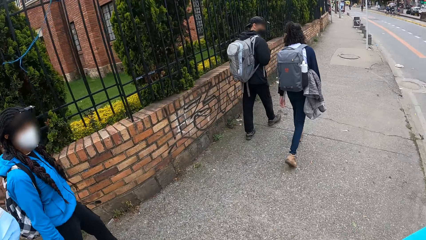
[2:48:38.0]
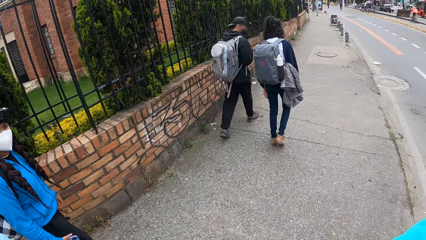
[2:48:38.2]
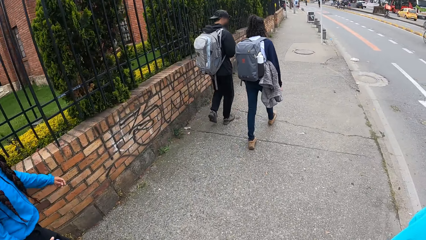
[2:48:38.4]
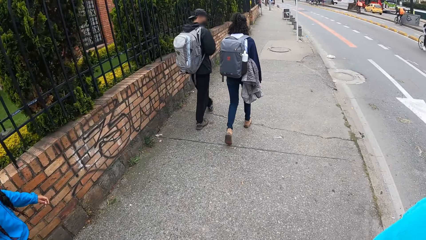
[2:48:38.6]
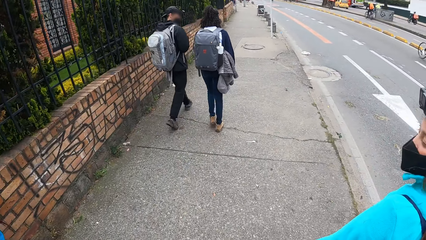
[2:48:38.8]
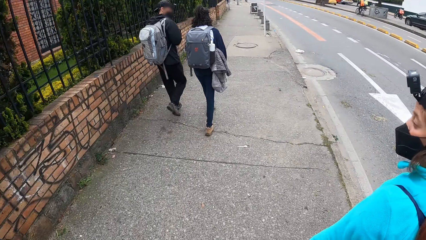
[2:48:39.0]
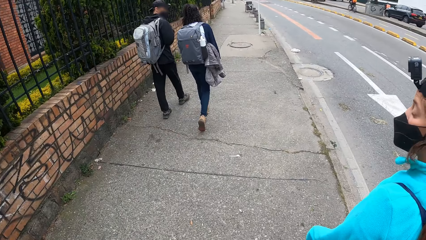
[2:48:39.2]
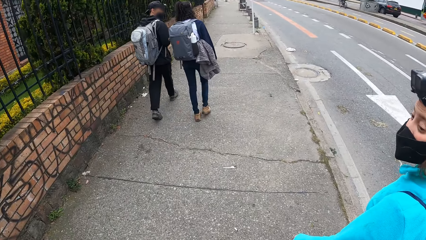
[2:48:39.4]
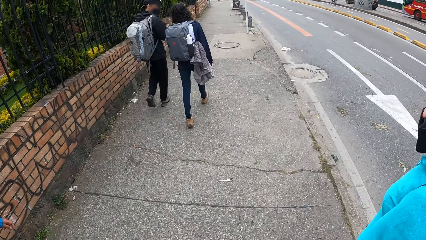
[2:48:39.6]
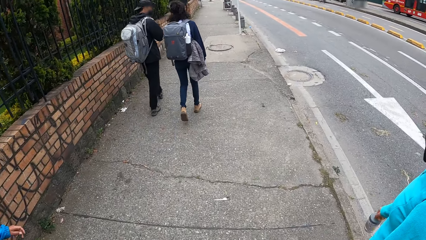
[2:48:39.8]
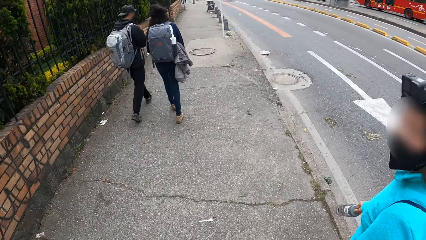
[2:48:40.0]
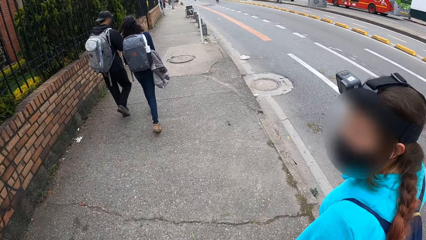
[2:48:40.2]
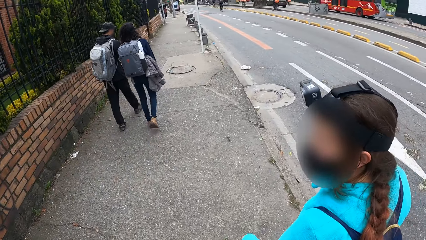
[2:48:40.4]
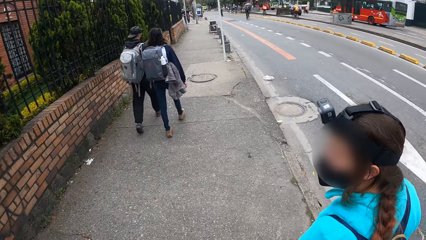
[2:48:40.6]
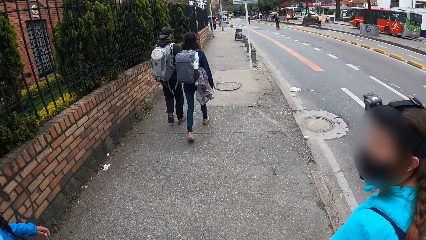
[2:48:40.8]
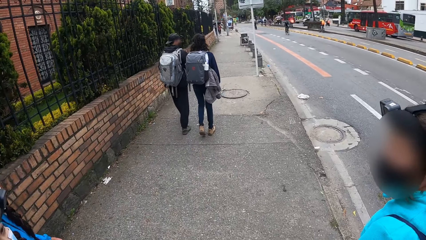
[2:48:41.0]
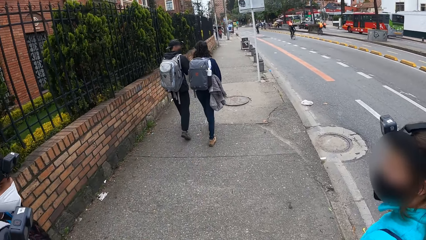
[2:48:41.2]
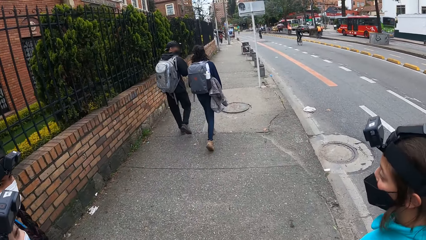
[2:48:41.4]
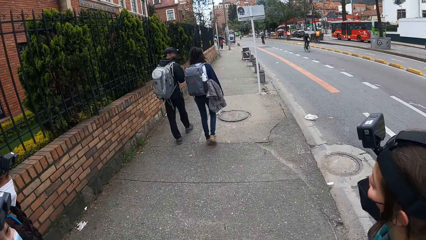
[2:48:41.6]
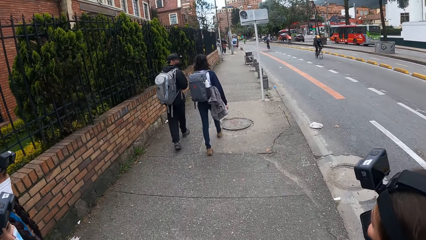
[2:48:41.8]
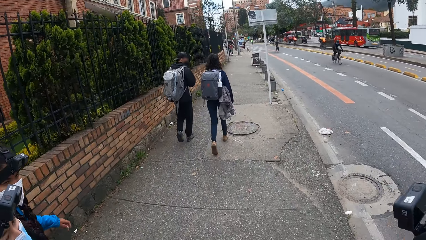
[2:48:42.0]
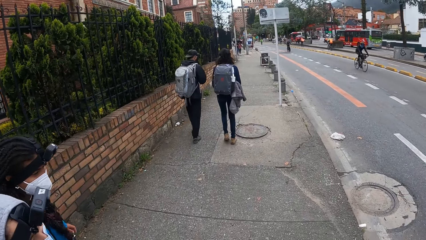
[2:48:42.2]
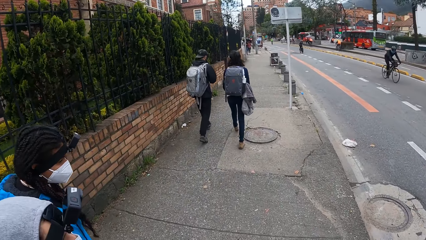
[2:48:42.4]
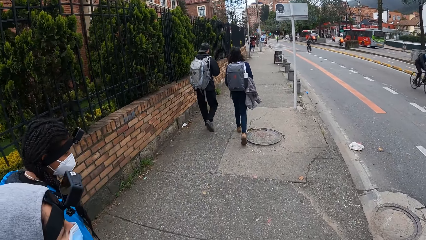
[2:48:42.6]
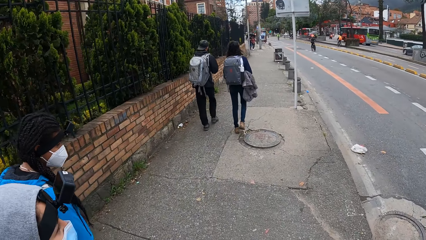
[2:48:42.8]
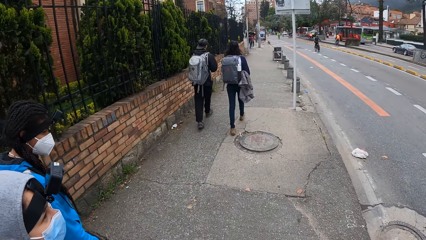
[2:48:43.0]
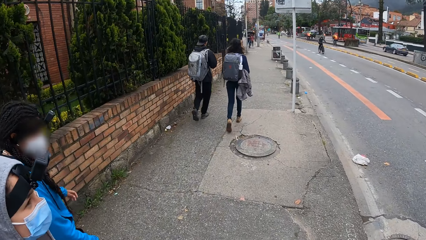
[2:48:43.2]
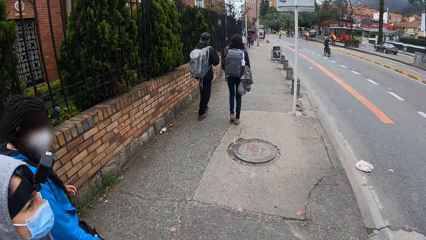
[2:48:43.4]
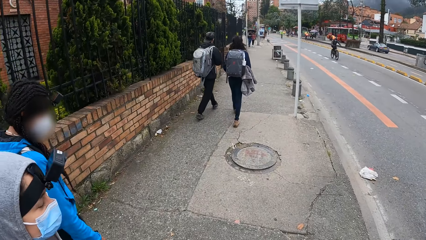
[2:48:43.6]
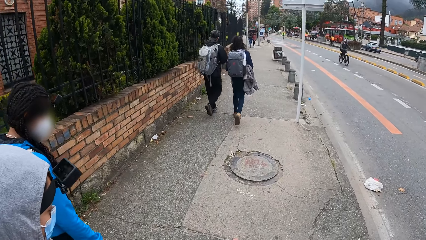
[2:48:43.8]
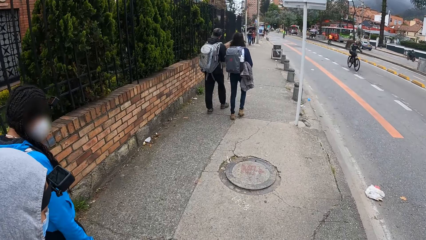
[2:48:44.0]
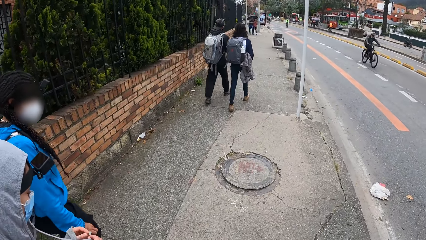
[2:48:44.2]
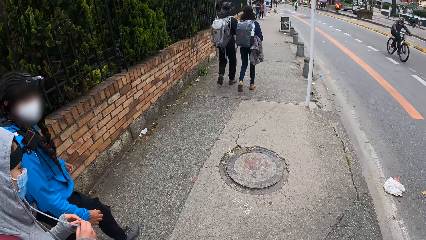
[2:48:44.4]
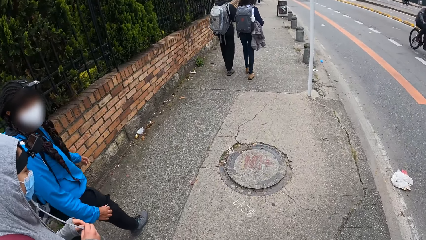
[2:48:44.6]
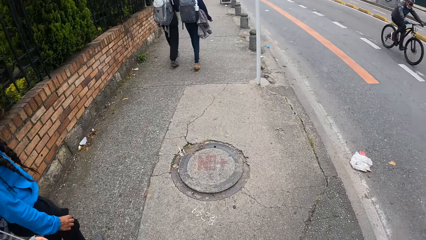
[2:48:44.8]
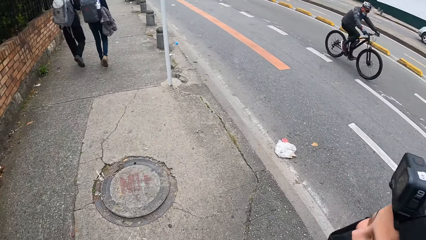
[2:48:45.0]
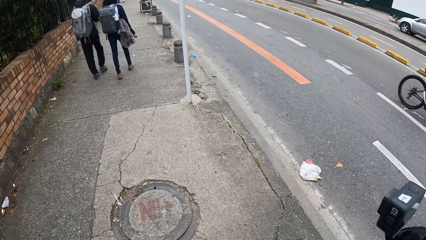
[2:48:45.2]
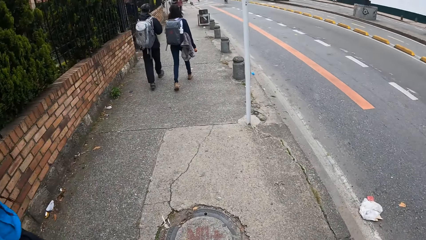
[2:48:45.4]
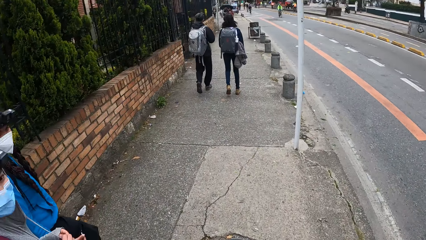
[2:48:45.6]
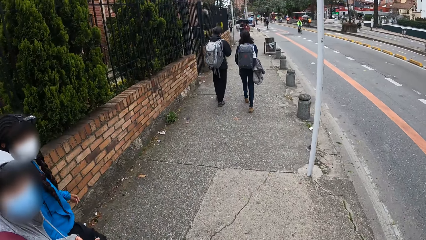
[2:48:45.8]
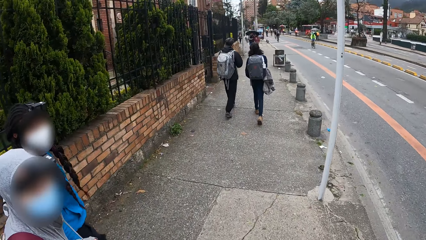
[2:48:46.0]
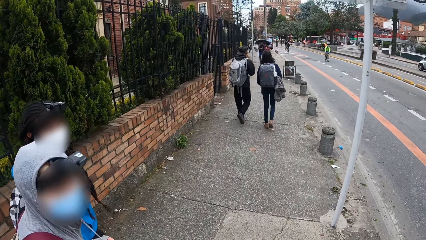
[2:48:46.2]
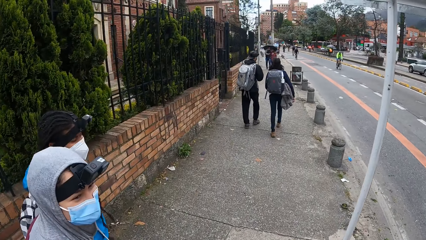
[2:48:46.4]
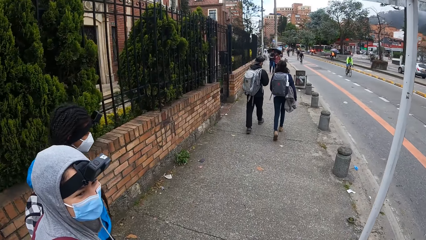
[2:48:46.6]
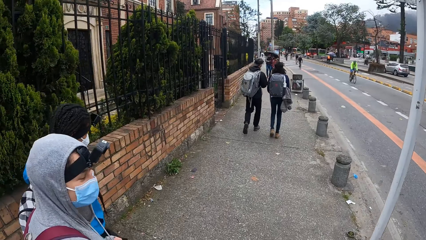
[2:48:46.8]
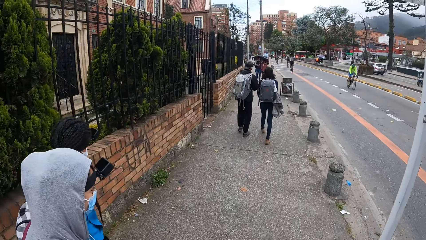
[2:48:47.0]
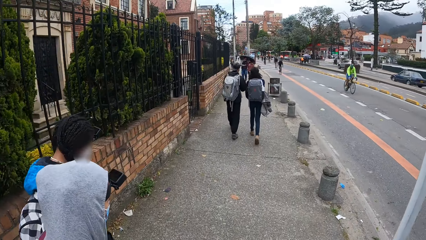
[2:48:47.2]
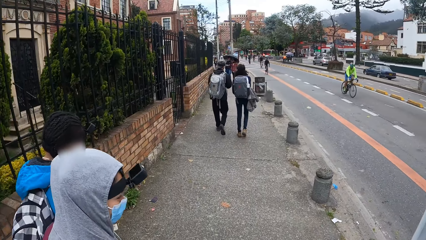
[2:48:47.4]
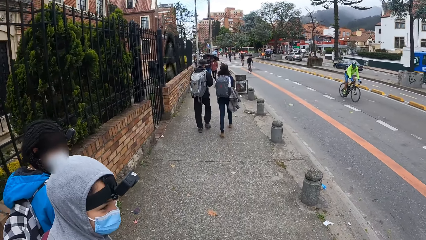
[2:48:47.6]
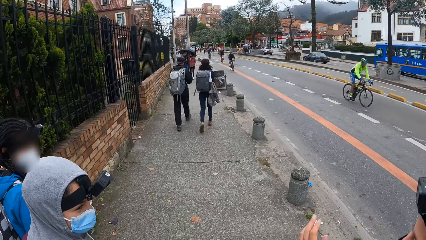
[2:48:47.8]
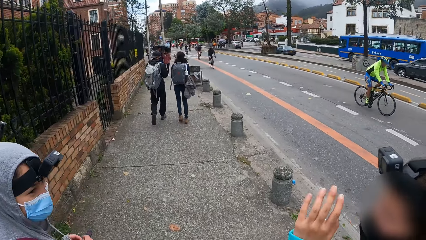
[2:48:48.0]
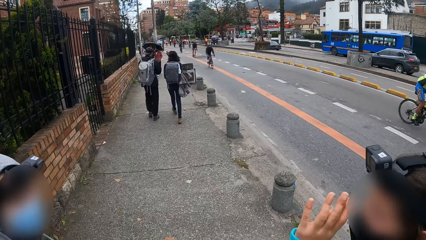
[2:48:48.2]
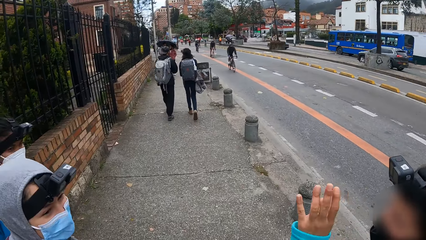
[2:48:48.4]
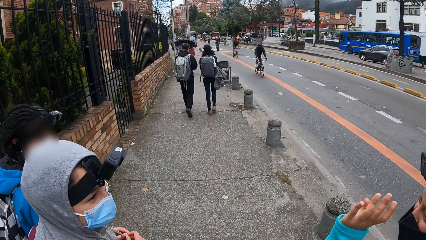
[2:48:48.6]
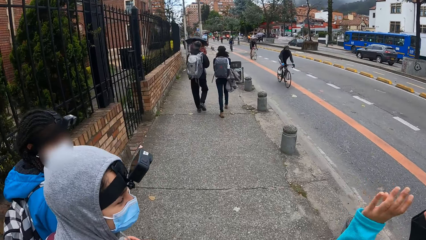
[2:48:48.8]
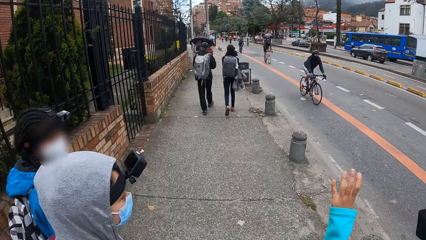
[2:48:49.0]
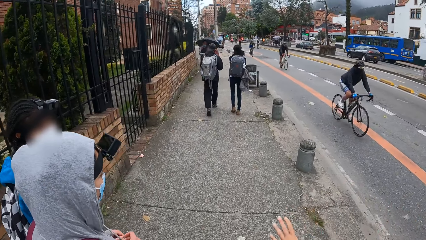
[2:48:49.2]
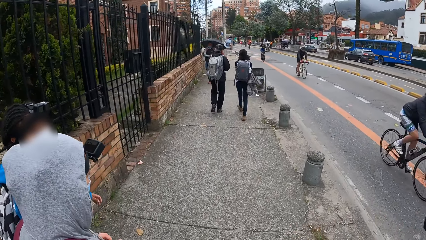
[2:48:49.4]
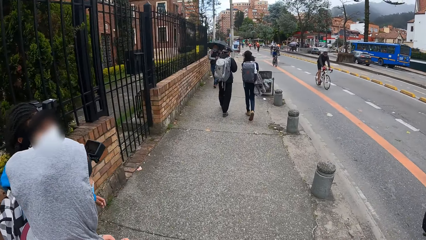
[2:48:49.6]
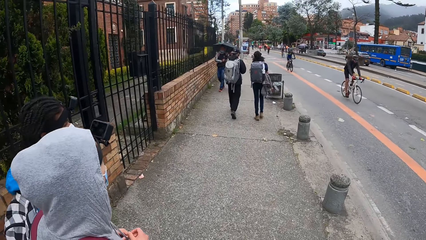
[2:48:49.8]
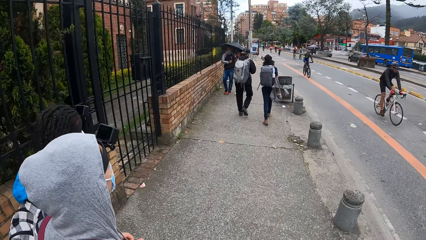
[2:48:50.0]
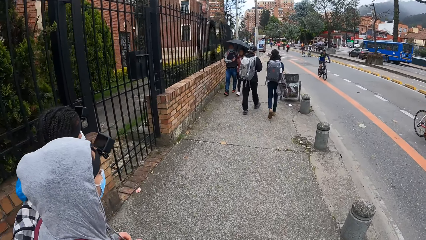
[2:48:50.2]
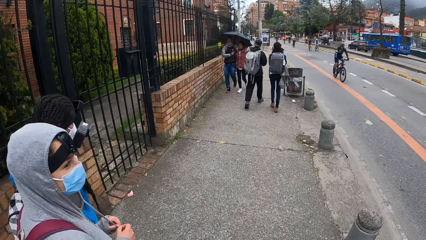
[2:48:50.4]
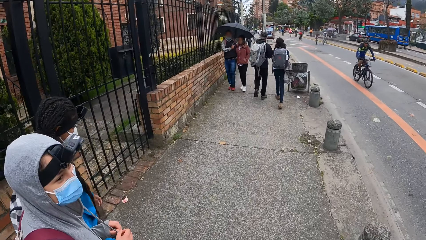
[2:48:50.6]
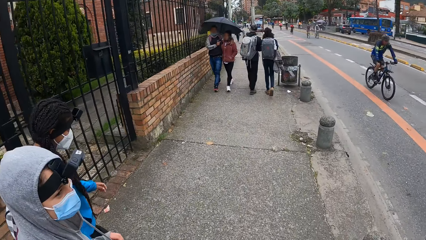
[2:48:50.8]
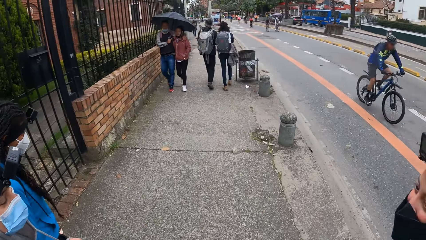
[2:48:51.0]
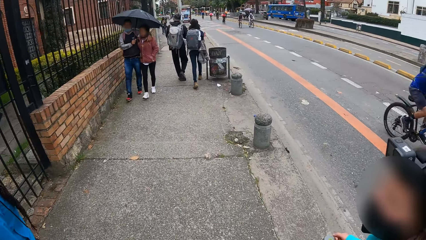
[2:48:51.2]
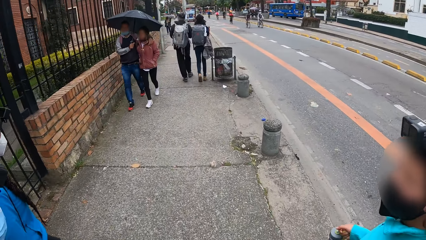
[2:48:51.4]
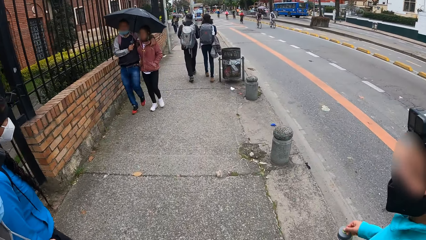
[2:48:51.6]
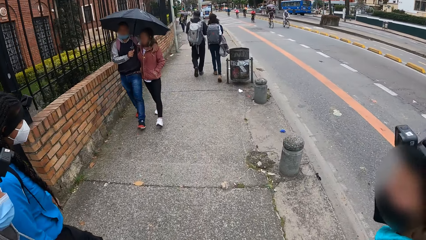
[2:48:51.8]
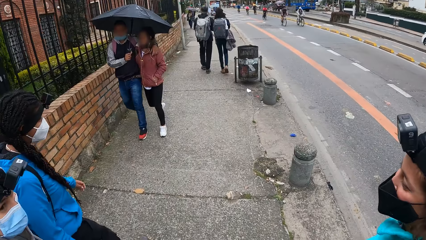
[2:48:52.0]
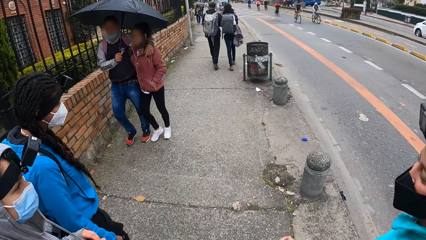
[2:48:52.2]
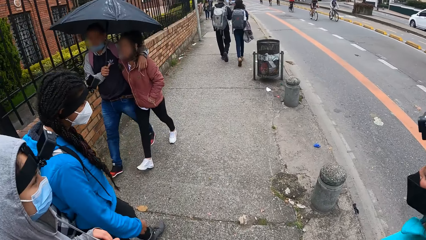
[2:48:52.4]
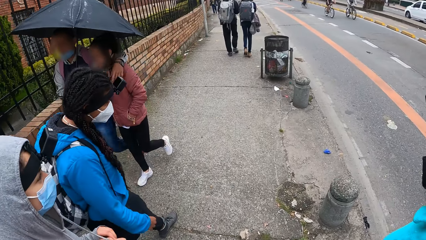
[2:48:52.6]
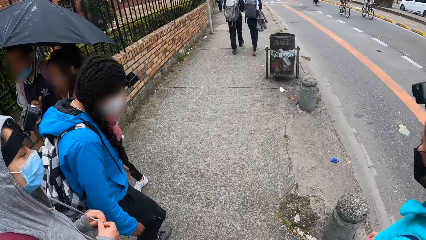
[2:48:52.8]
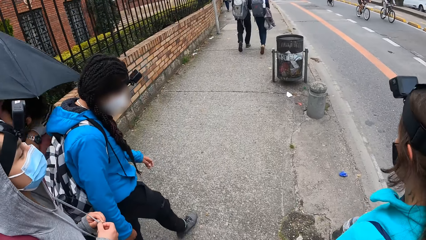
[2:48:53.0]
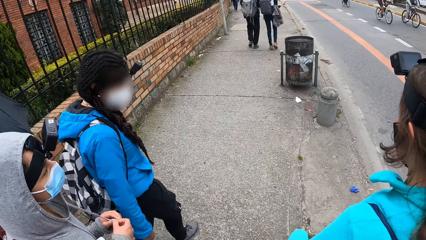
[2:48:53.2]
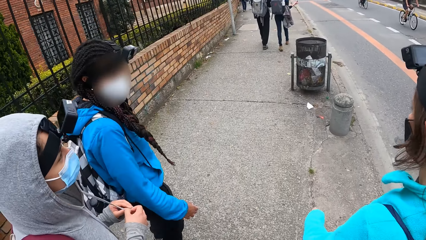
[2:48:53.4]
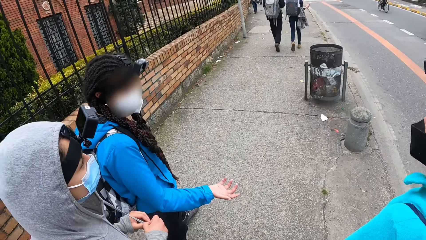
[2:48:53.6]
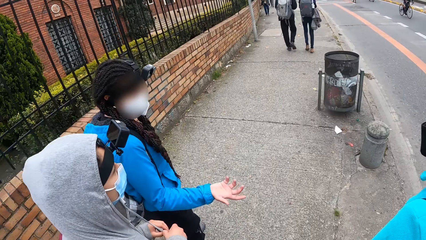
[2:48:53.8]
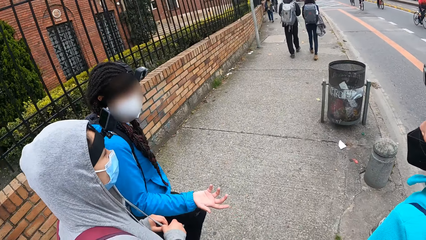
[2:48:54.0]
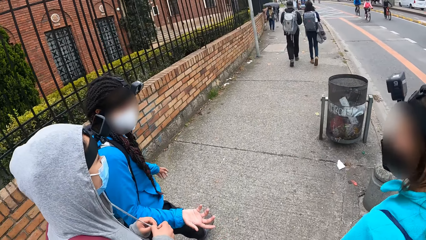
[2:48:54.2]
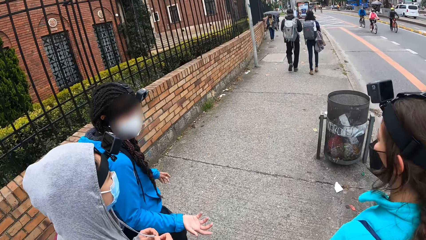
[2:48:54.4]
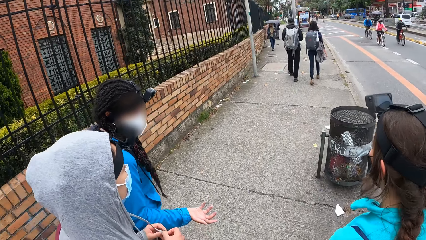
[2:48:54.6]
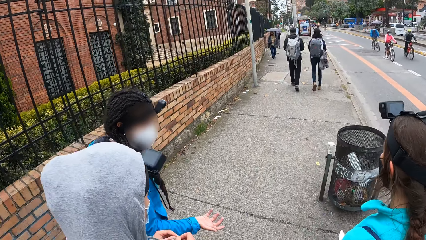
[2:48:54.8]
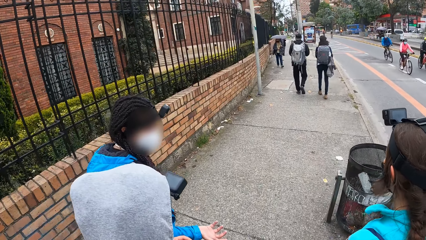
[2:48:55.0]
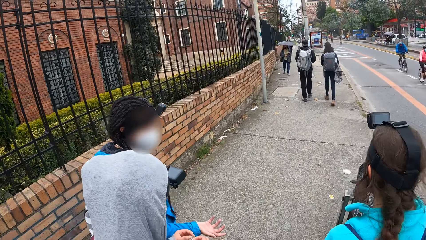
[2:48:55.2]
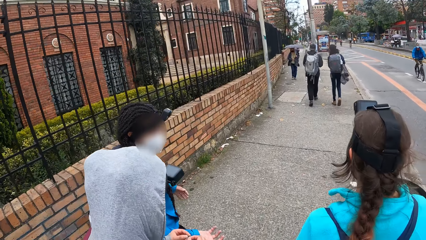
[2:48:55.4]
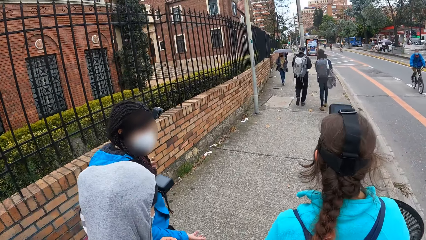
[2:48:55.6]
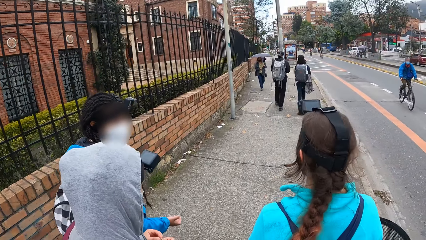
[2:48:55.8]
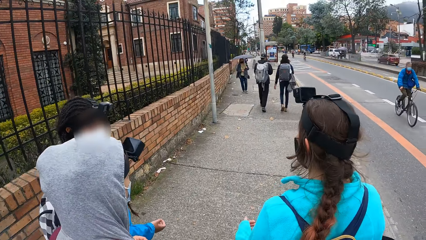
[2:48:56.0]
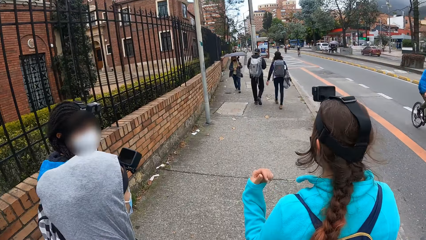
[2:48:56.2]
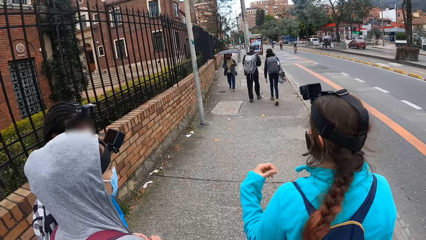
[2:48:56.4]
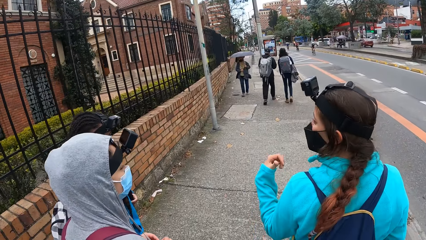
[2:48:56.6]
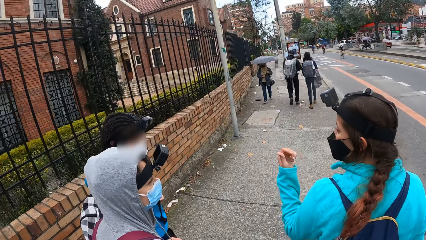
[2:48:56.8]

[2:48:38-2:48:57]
A man interacts with a woman on the footpath. The camera wearer interacts with a woman, another woman and a third woman on the footpath. They walk and look at a woman. A woman speaks to another woman. The camera wearer walks and looks at the first woman again. They walk. The first woman walks and speaks to the camera wearer. The camera wearer walks. The first woman speaks to the other woman.
